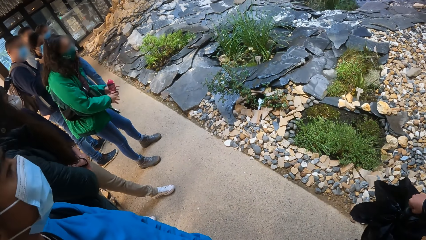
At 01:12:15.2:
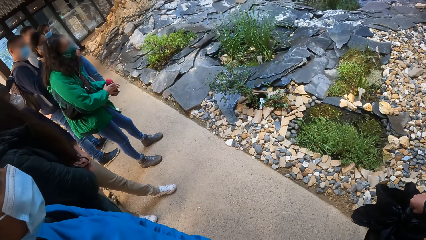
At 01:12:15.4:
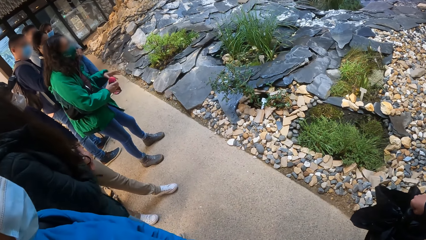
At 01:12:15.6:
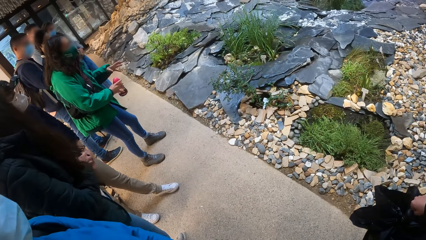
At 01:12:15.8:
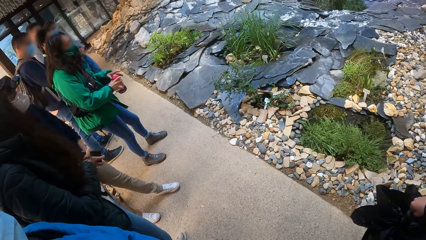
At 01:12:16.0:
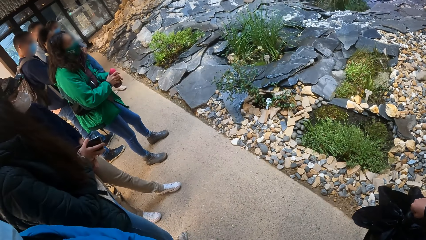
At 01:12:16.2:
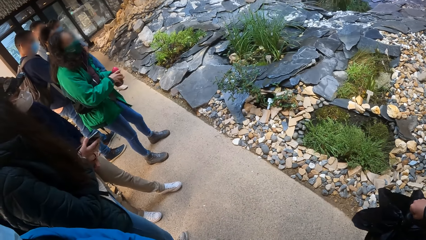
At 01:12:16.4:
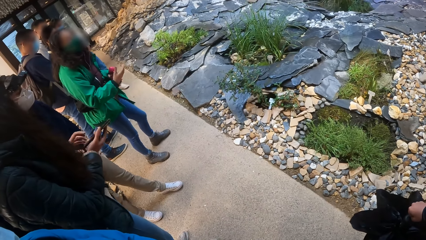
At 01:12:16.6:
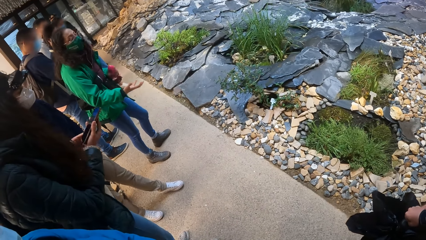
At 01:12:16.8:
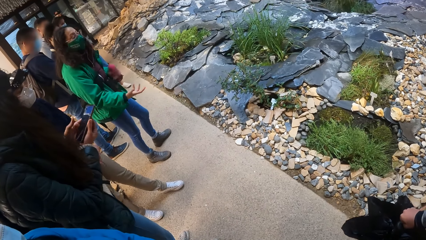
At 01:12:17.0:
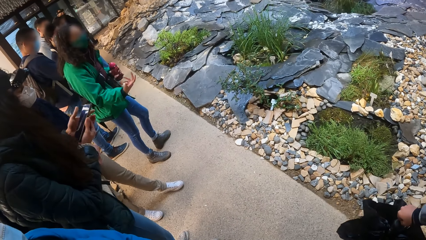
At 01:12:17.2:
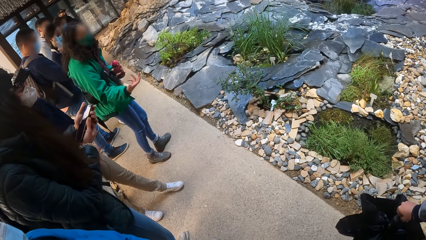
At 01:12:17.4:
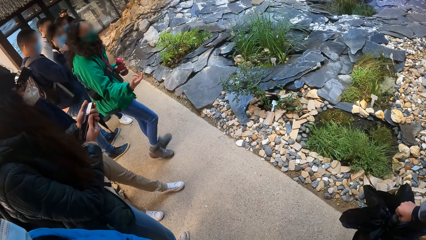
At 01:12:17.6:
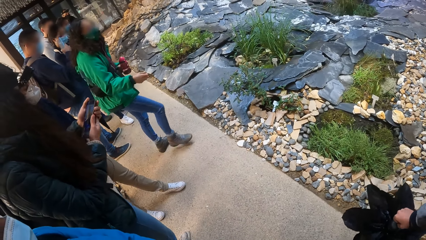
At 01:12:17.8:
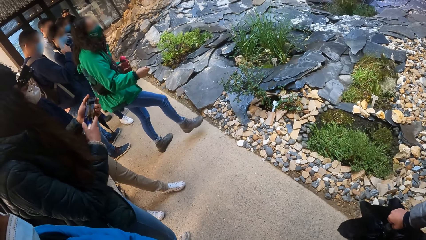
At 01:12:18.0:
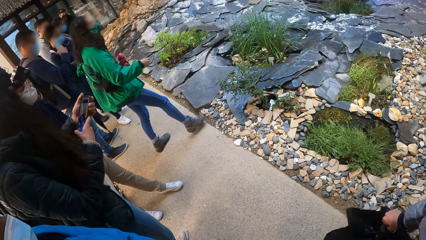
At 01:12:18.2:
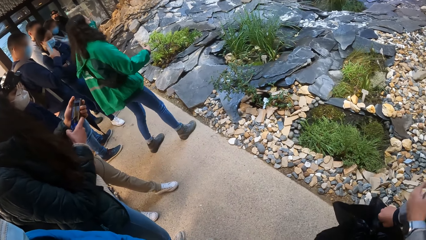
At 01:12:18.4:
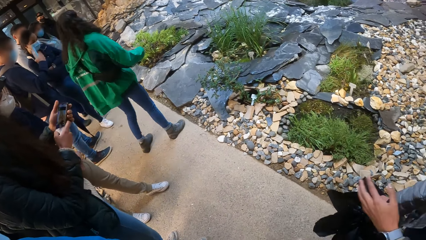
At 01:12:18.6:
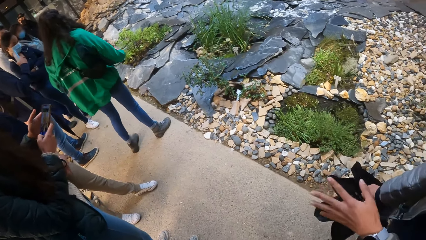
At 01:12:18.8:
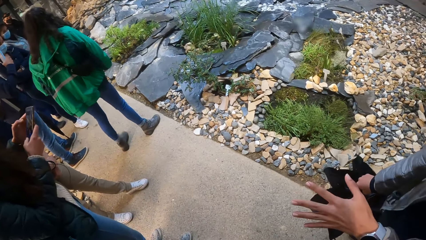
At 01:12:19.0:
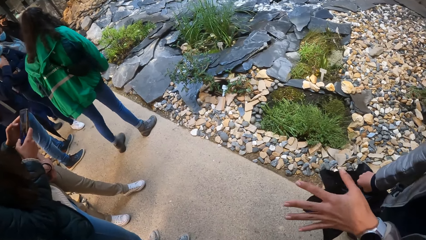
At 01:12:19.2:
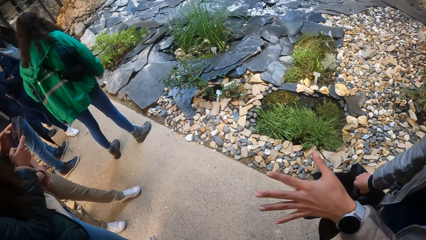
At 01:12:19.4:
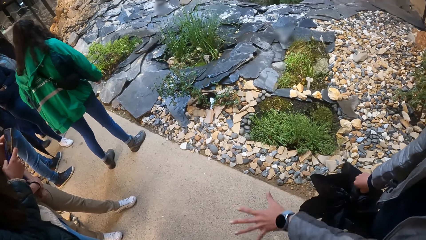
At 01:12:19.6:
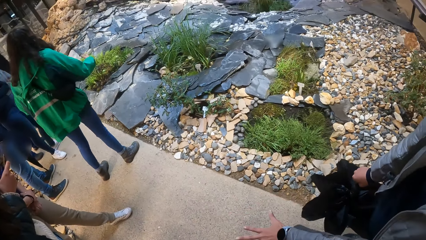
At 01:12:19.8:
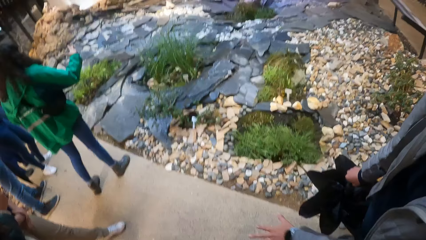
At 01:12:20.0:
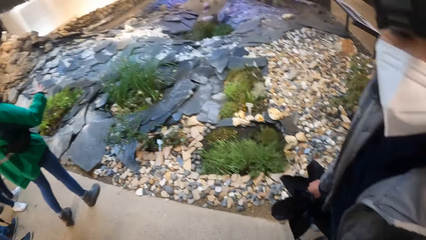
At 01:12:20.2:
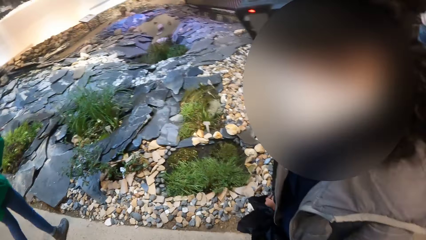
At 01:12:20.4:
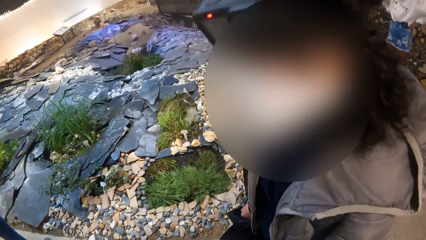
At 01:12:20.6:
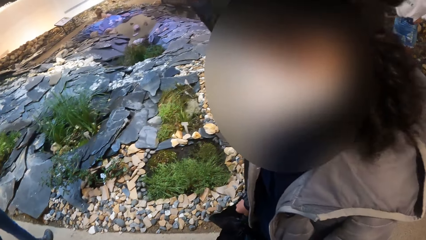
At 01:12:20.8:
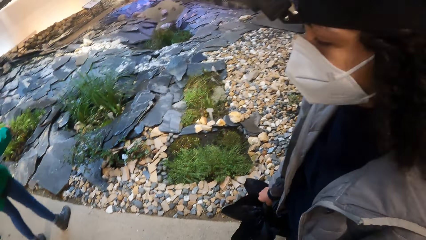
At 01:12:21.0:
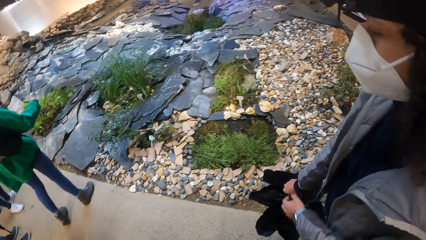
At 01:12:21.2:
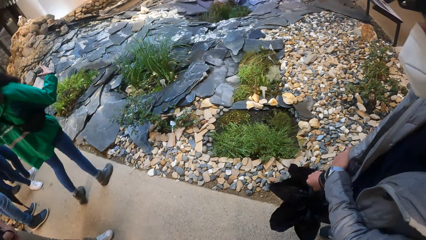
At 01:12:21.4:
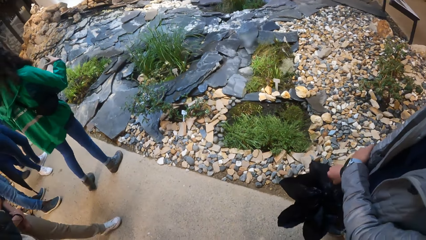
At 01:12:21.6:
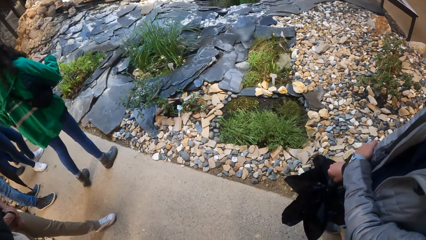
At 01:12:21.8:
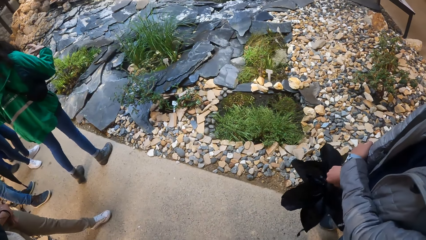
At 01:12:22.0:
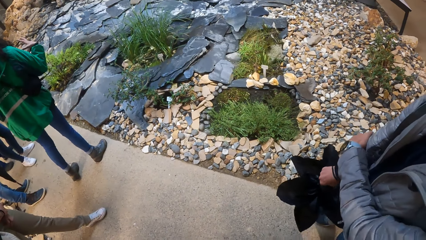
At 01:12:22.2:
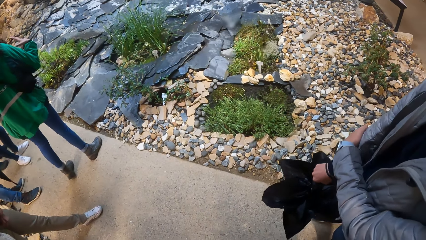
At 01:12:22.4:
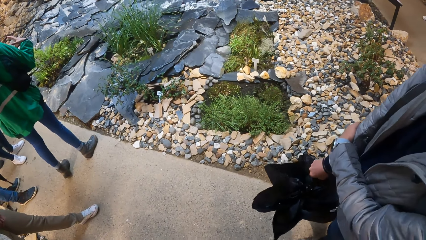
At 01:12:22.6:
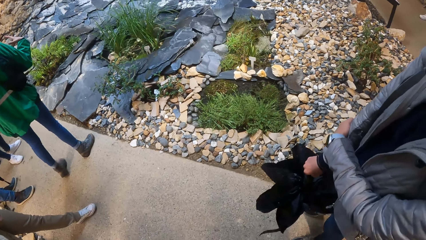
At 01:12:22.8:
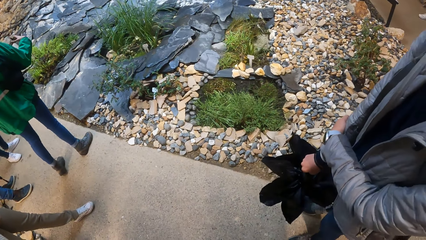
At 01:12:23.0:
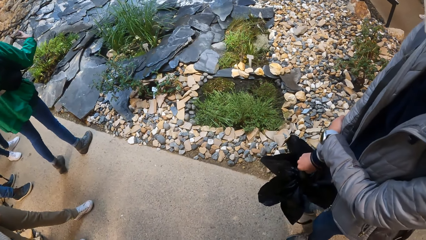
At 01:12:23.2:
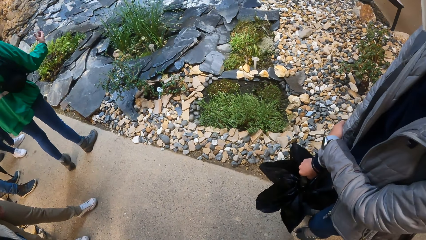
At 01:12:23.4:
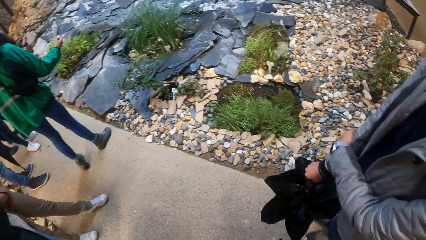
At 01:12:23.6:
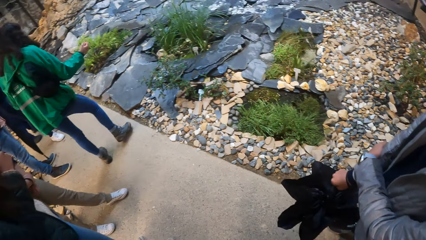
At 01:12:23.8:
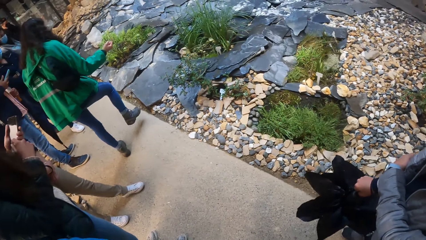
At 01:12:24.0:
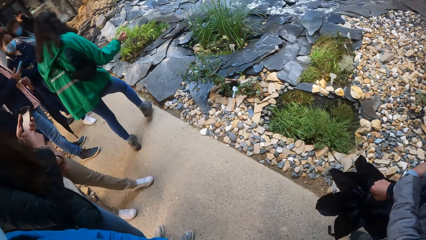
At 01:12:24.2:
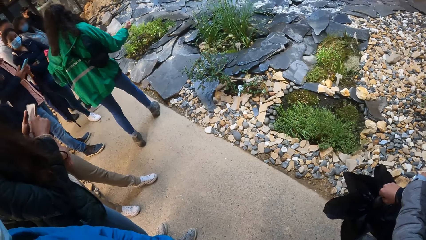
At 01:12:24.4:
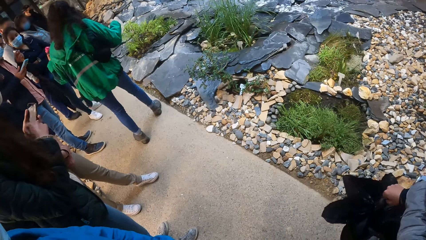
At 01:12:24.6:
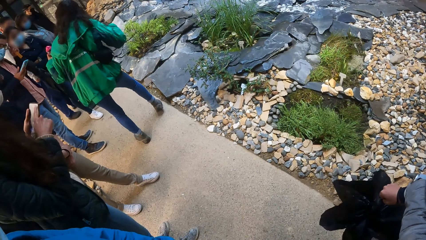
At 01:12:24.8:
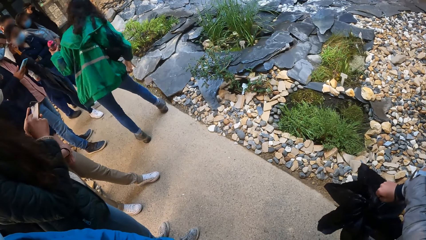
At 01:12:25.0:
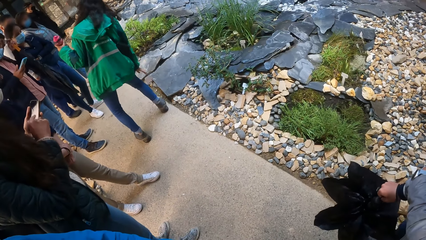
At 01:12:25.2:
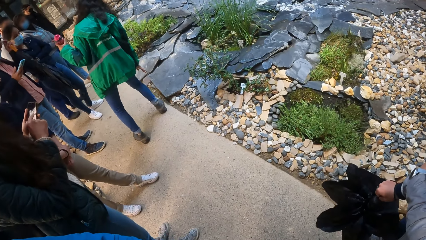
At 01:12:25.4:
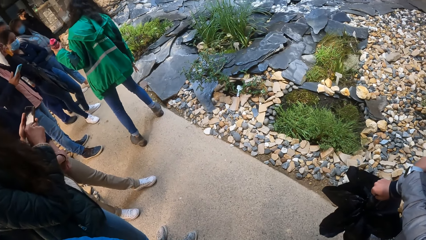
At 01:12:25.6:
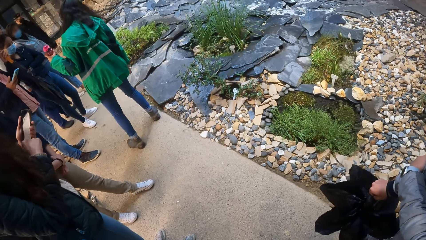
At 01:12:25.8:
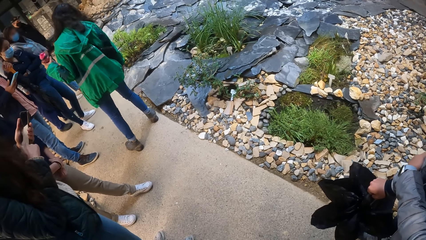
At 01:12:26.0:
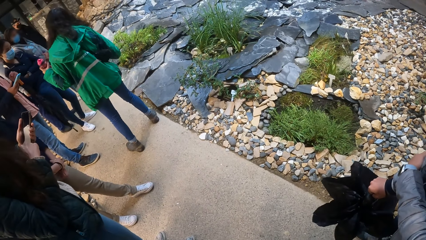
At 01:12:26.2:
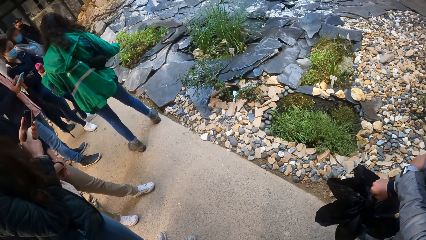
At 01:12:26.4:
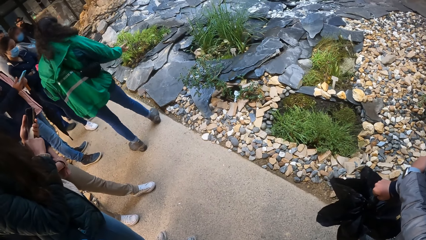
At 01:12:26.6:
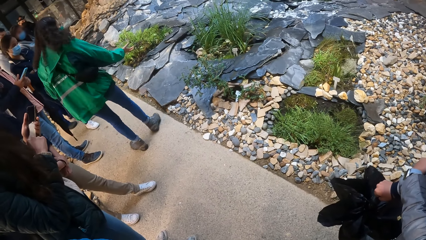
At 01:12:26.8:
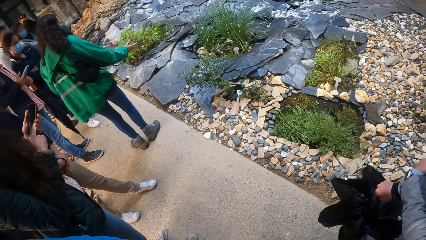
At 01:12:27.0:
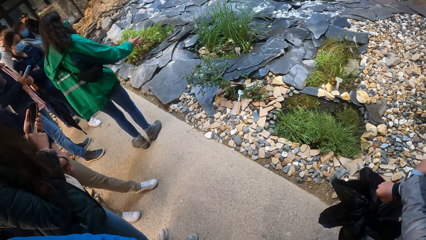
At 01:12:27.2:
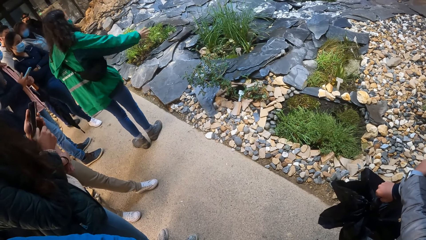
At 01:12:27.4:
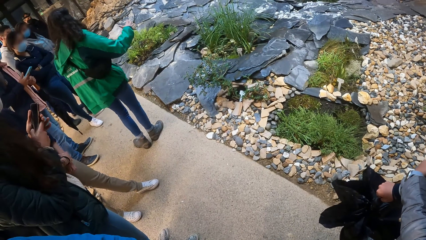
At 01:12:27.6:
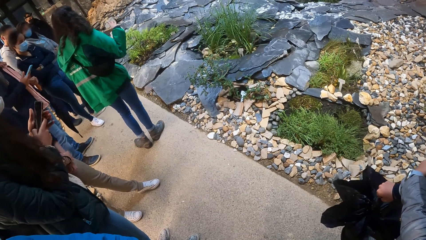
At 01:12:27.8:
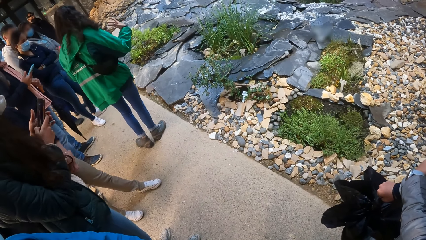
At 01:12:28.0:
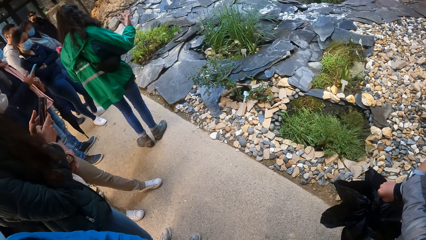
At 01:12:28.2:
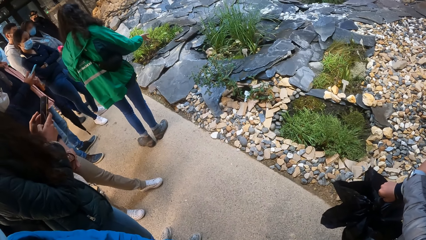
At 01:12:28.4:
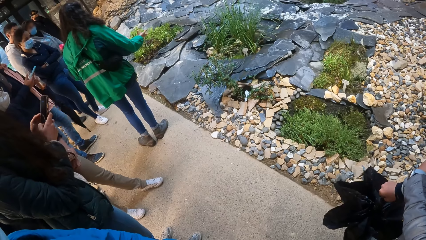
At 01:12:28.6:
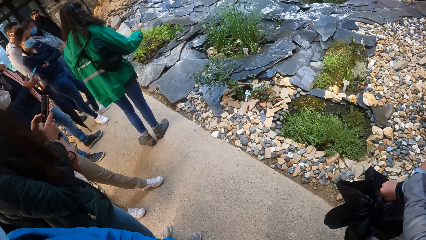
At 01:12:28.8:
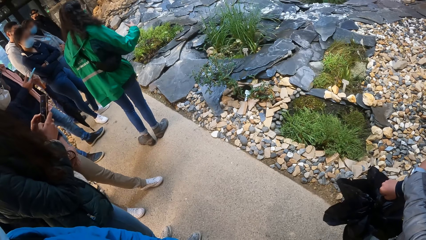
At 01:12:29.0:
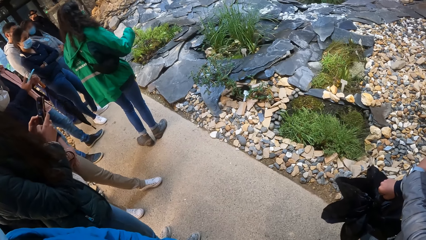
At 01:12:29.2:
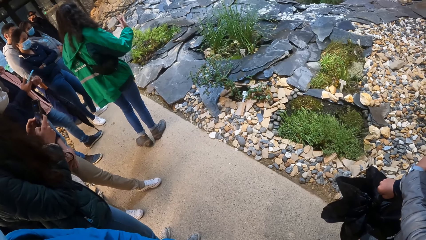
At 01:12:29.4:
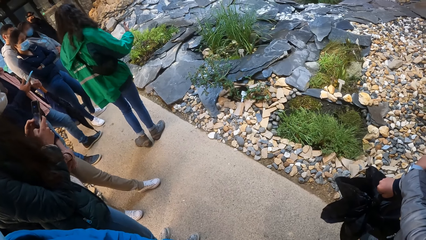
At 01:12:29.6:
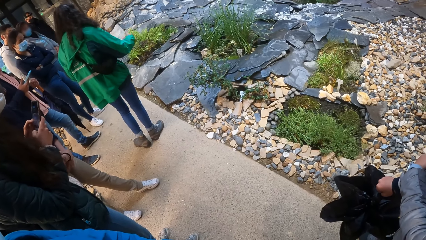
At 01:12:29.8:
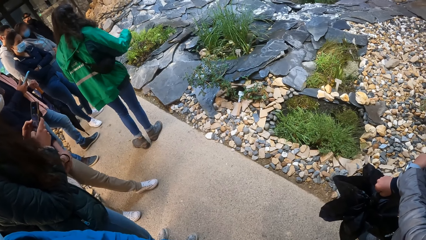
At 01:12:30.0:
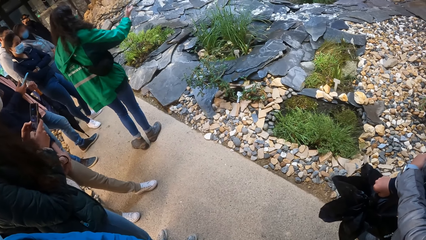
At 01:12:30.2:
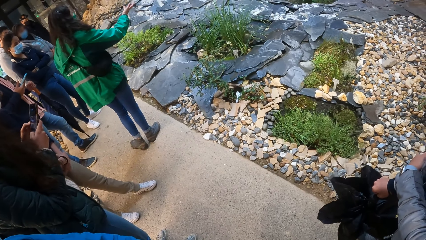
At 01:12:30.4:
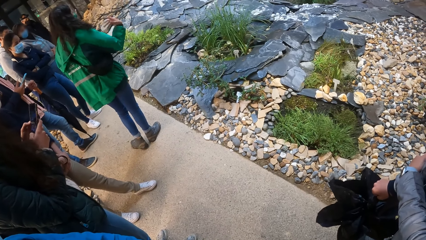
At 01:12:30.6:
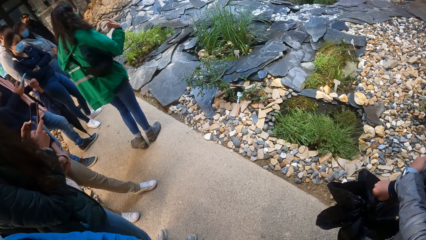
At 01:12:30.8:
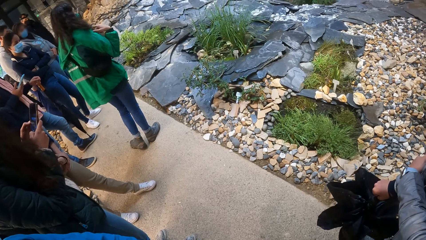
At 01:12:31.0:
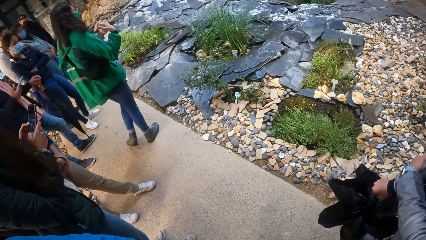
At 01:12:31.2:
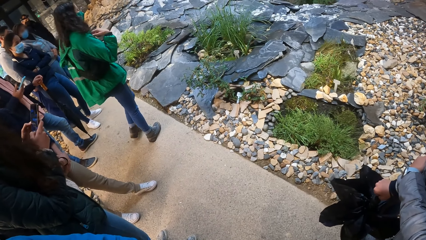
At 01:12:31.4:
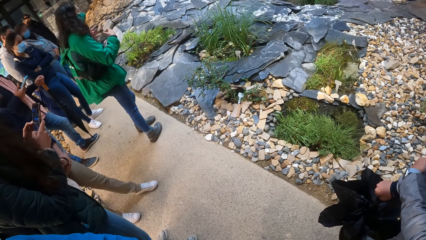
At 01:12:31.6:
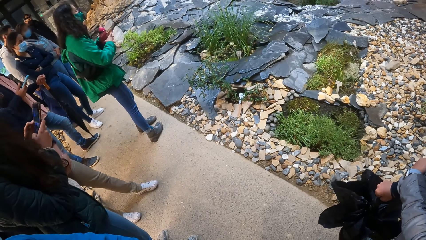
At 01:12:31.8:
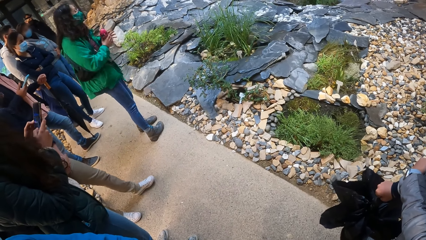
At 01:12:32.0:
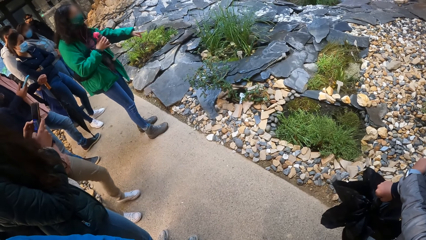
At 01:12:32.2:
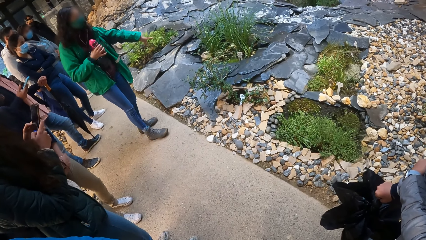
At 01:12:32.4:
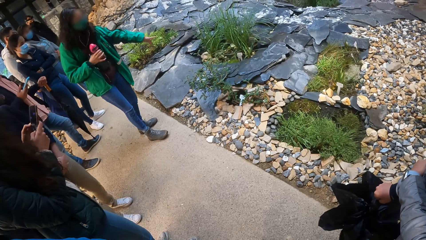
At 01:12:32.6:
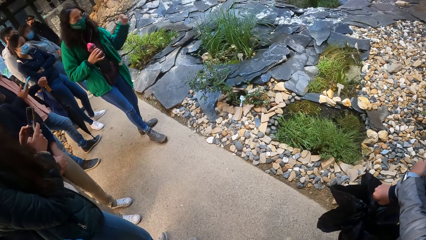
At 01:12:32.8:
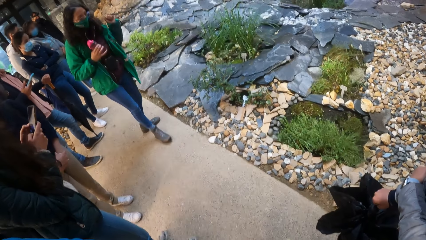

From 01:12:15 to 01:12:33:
A woman holds her phone with both hands. The woman operates her phone with her right hand. Another woman interacts with the camera wearer. Another woman passes the bottle from her left hand to her right hand.
